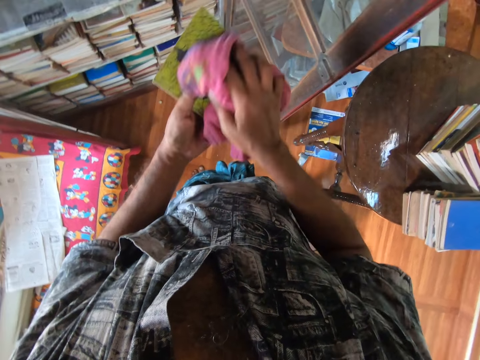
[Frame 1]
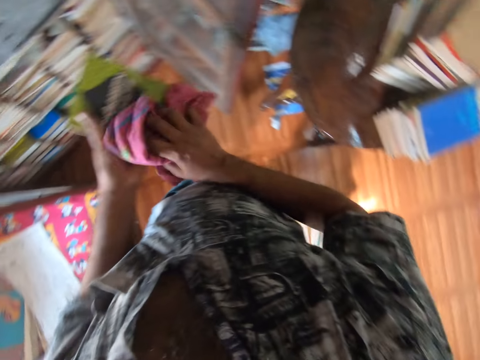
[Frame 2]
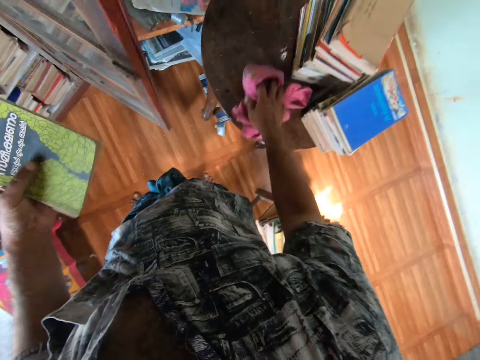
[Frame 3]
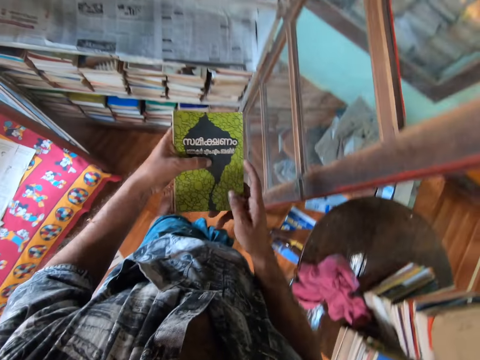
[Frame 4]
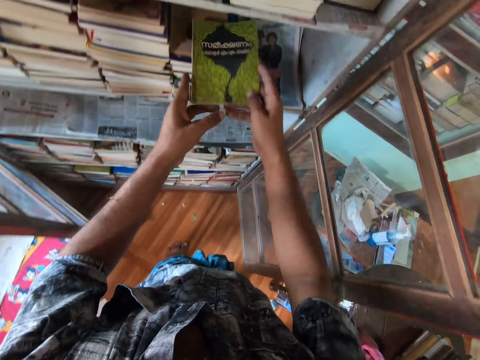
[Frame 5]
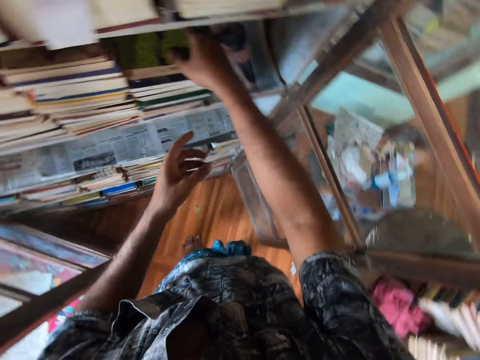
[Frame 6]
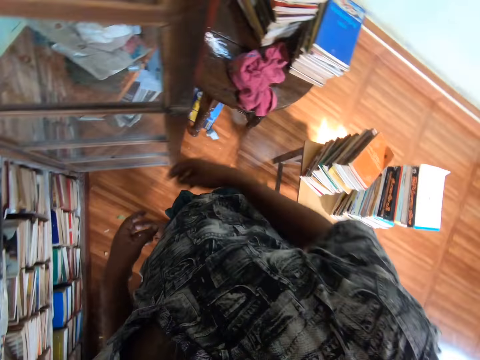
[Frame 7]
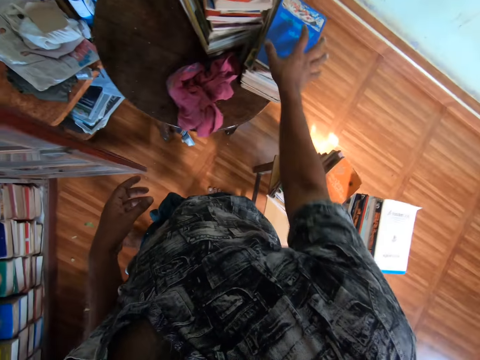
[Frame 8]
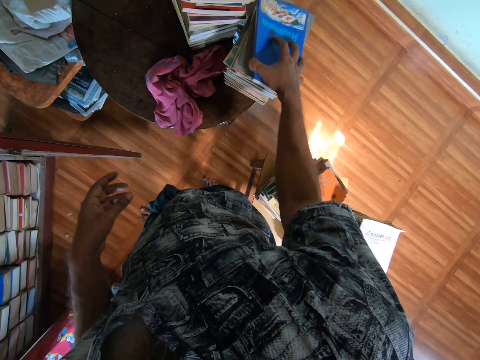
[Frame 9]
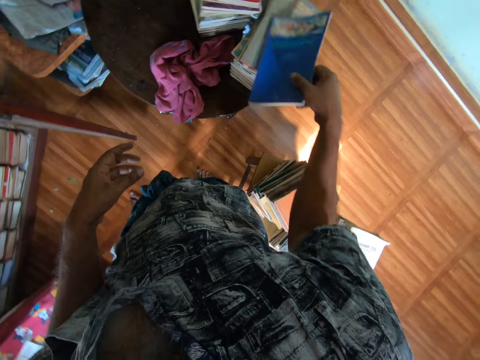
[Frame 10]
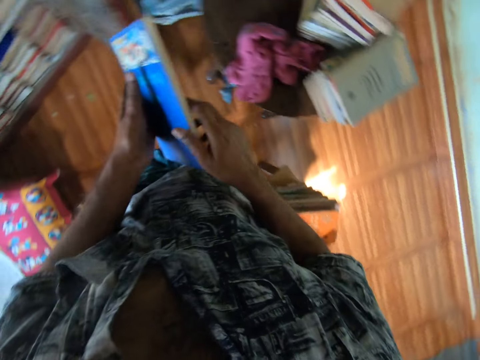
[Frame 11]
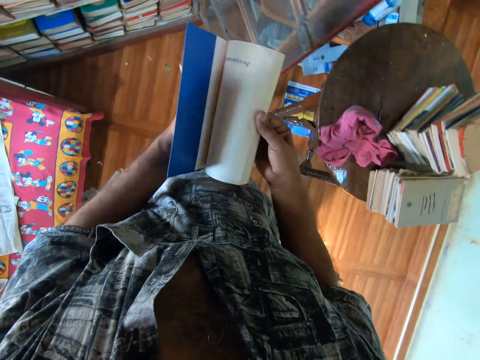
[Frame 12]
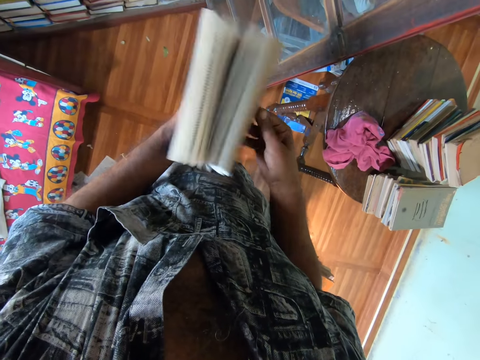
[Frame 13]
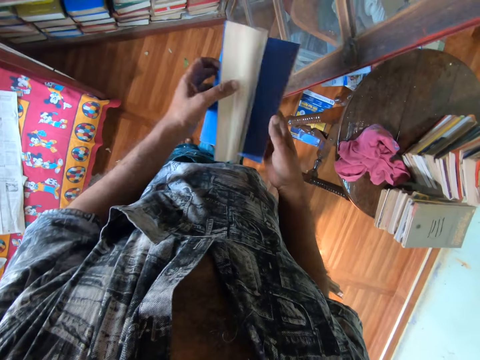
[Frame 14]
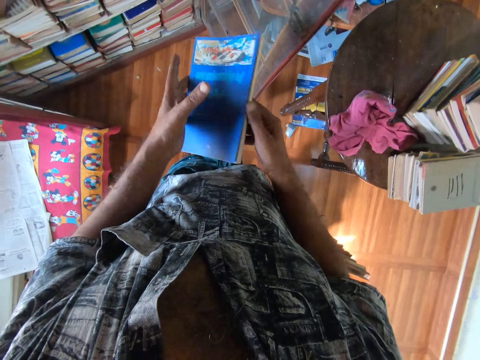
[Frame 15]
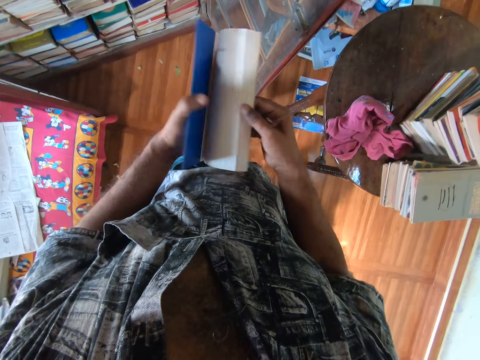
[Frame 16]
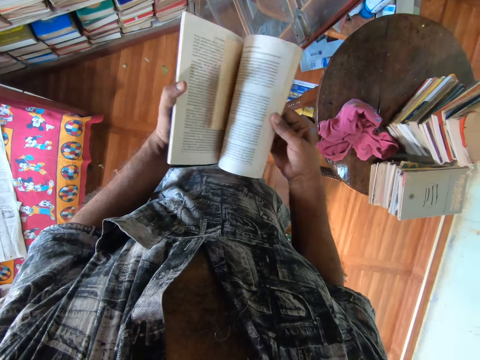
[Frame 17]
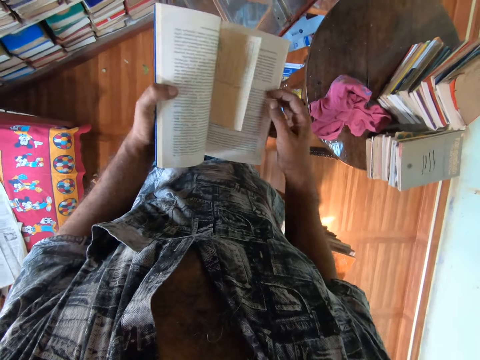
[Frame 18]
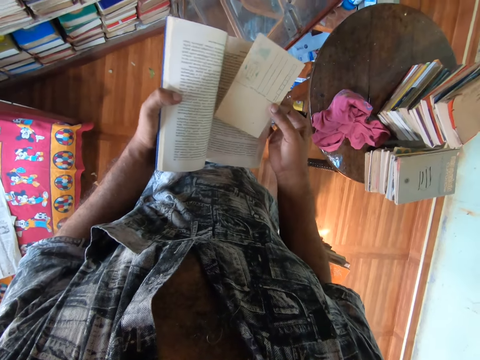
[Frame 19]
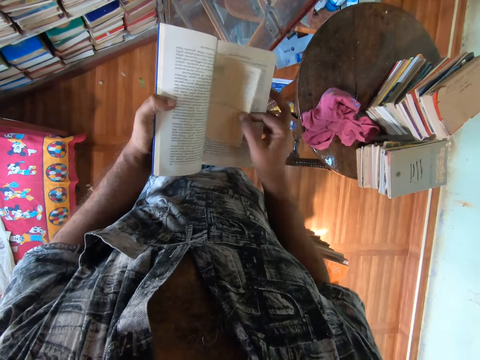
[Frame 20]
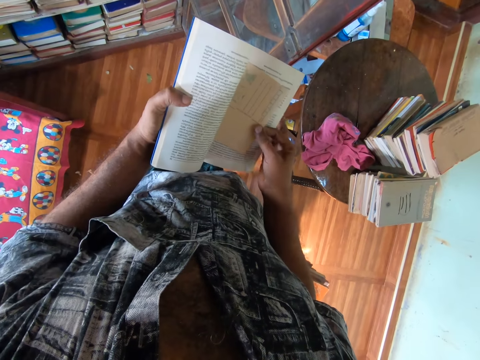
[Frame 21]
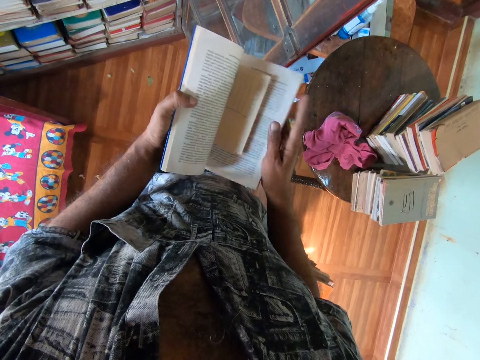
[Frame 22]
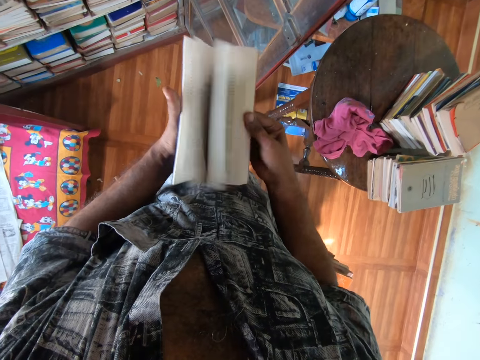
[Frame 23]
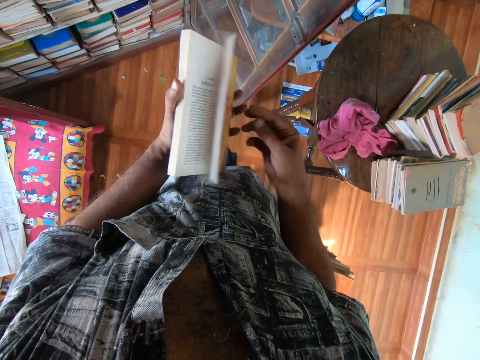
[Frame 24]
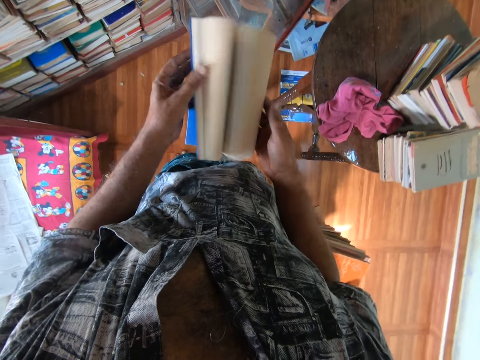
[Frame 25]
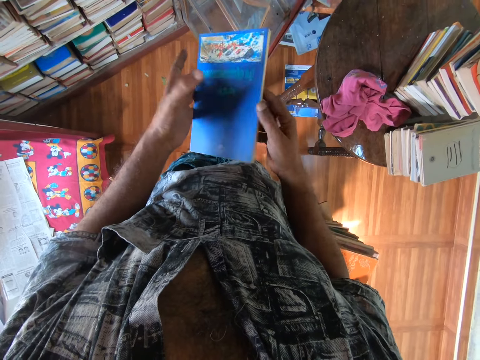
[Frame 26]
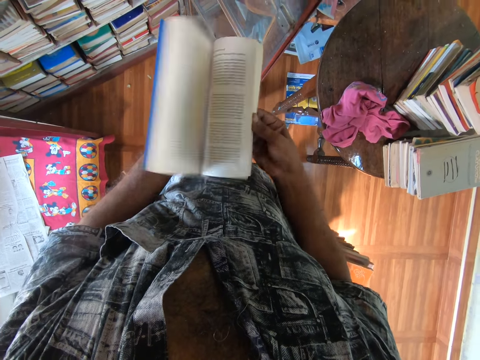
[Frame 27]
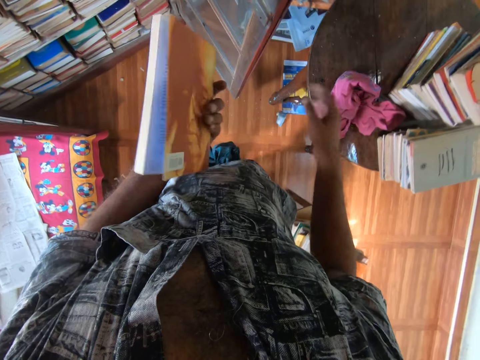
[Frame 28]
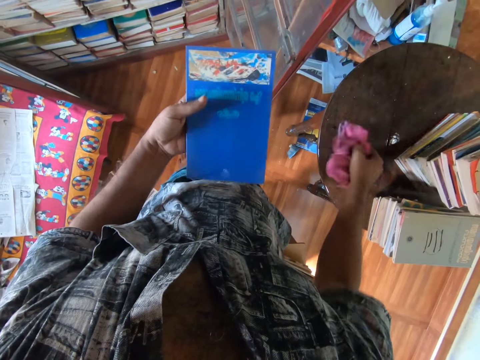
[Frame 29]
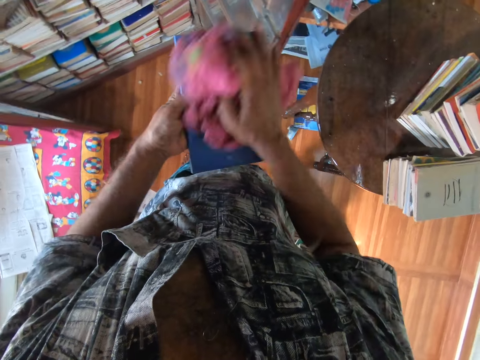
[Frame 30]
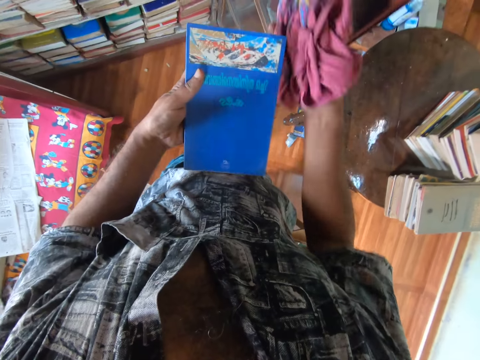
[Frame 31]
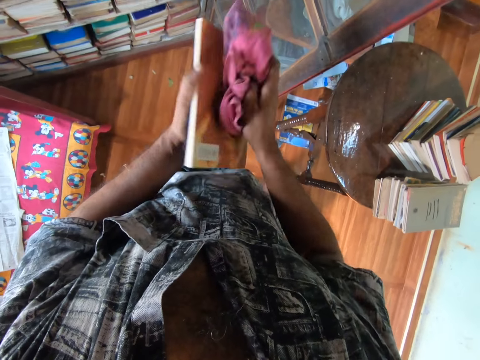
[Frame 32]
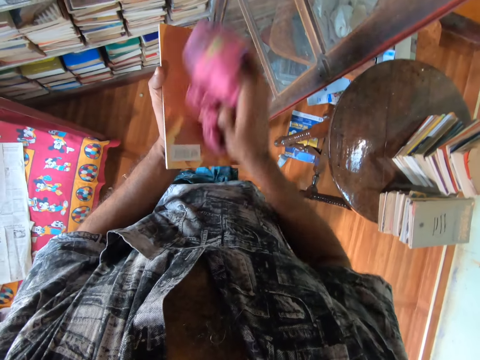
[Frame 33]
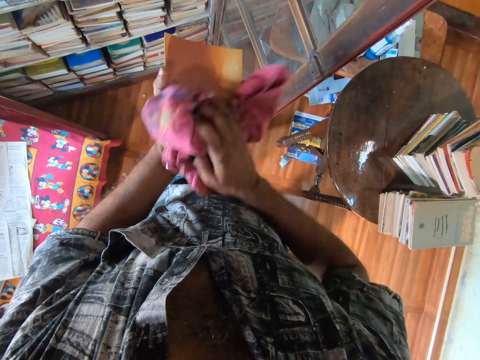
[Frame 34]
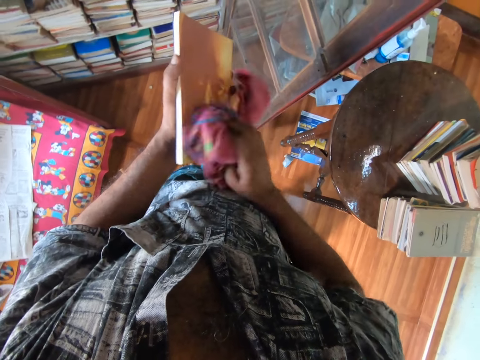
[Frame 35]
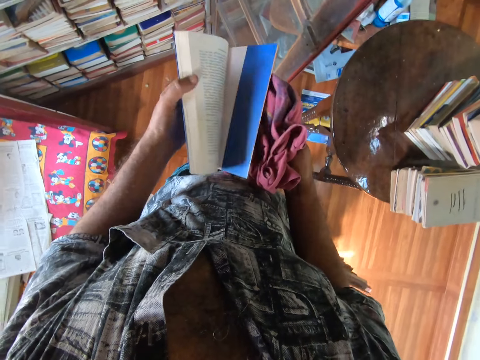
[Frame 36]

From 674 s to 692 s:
The camera wearer puts the piece of cloth on the table. They put the book on the shelf. They take the book on the pile of the books from the table. They open the book pages. They pick a card from inside the book. They open the book. They pick the piece of cloth from the table. They wipe the book with the piece of cloth.

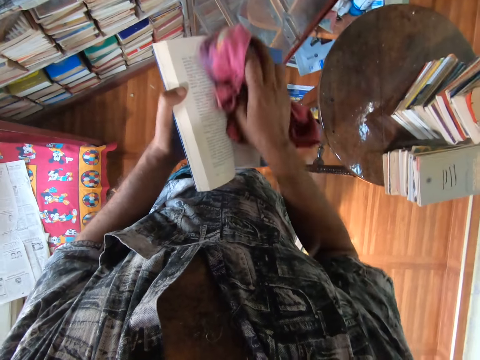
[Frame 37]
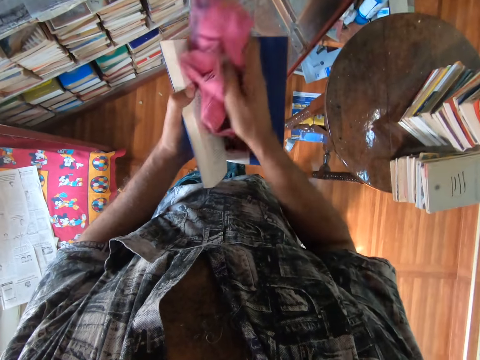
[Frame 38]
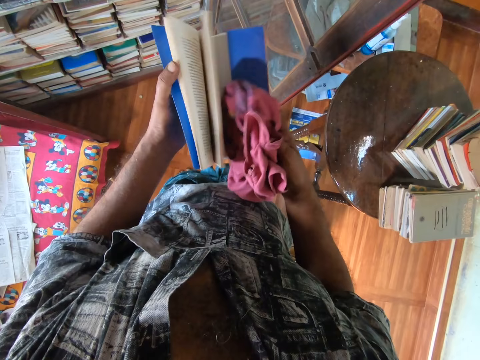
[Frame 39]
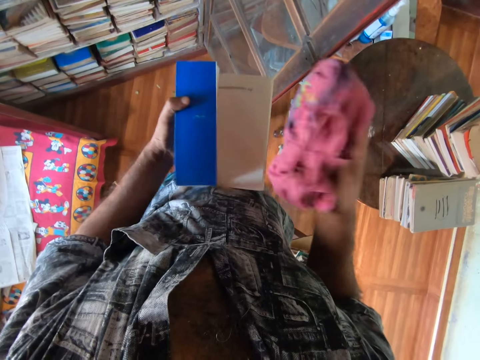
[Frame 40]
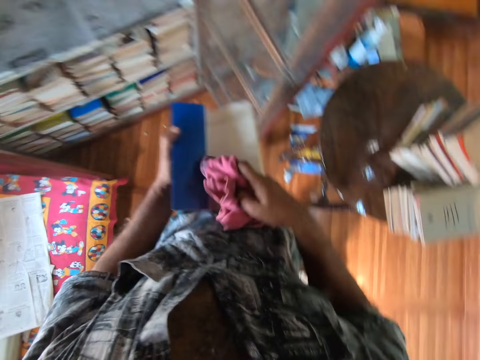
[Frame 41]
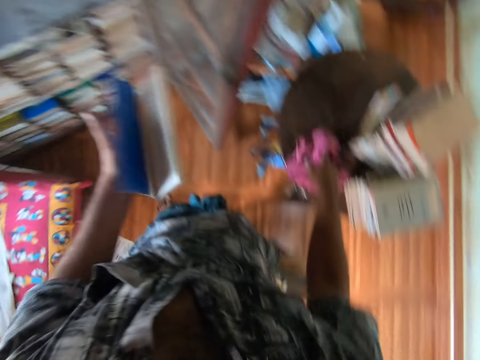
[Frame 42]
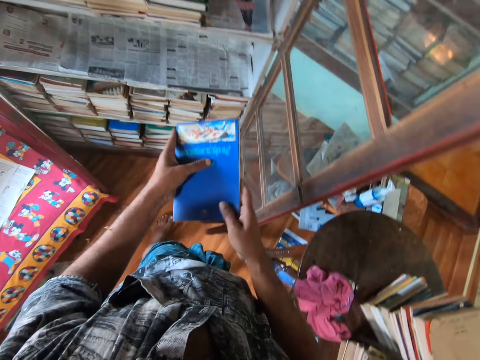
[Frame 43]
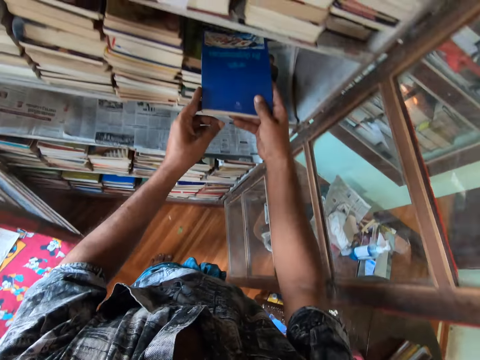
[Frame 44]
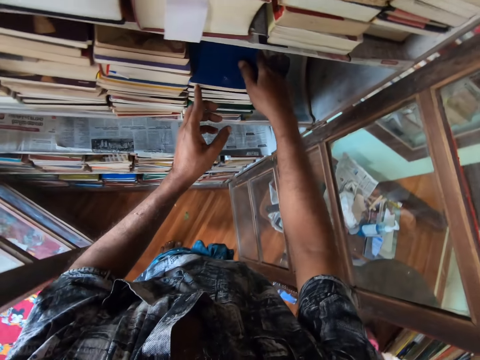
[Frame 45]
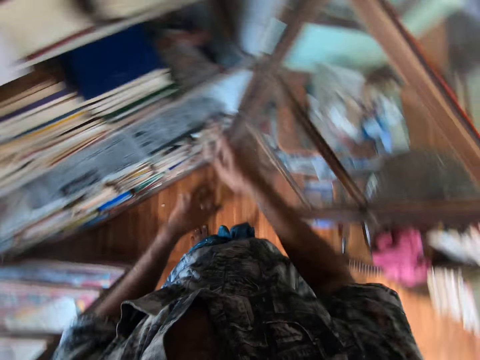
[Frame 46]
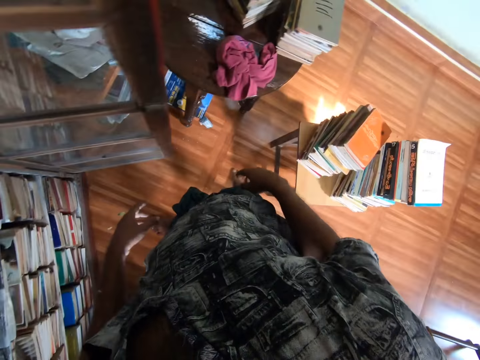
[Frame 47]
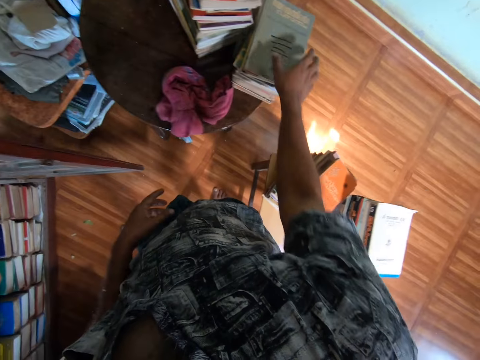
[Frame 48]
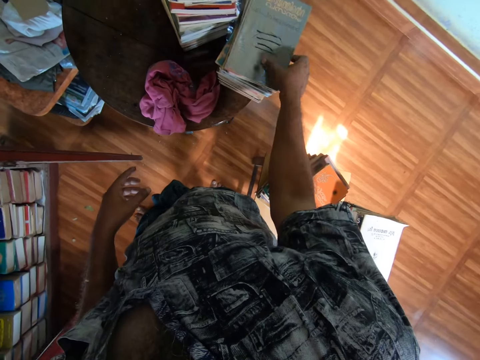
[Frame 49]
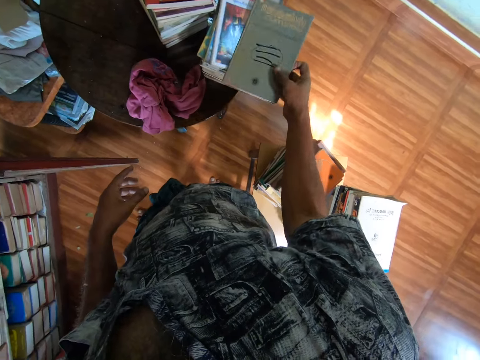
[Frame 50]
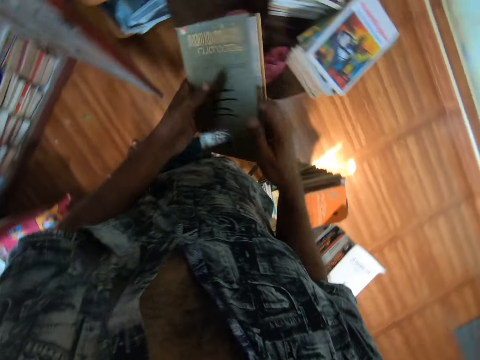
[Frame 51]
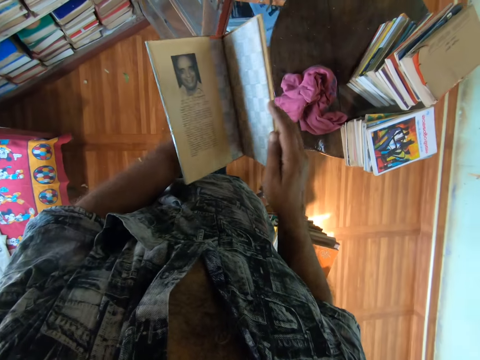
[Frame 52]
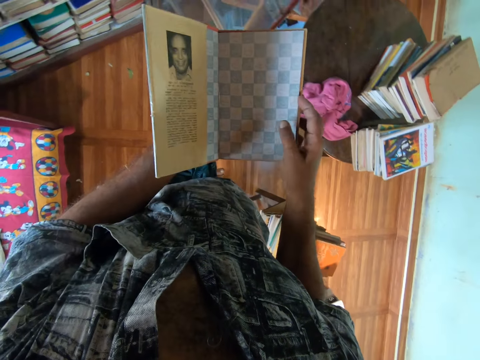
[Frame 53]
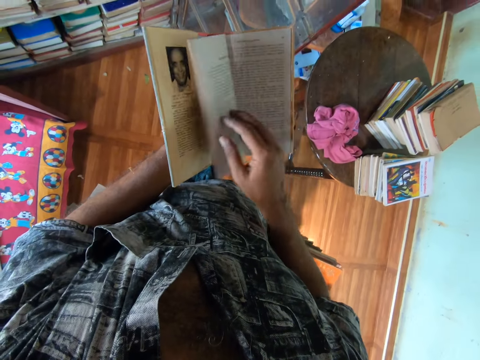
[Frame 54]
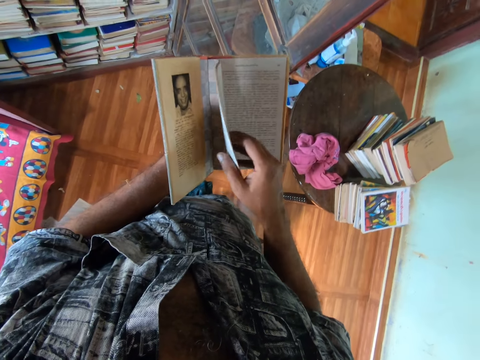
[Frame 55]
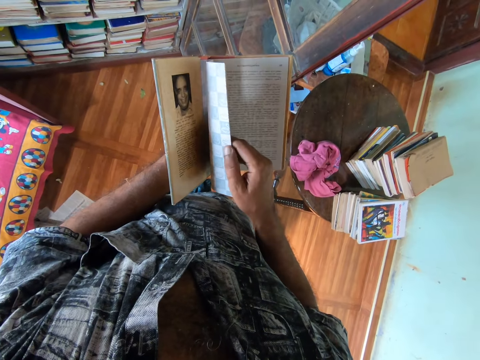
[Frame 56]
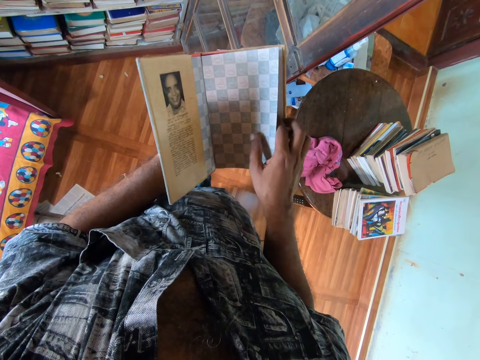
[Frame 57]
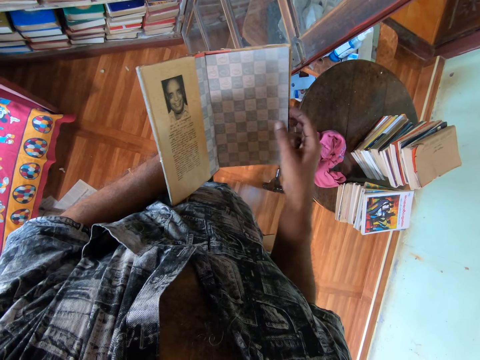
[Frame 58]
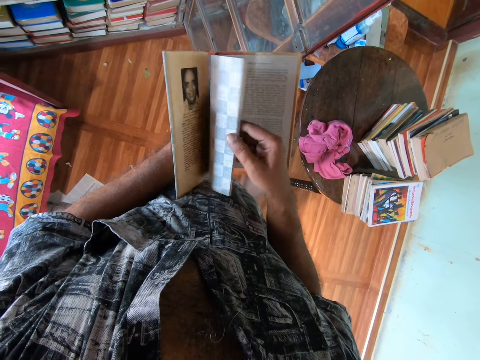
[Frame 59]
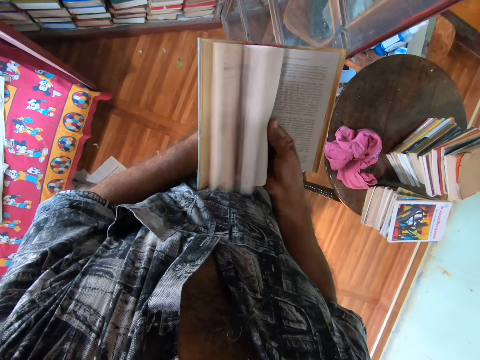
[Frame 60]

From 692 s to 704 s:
The camera wearer puts the piece of cloth on the table. They put the book on the shelf. They take the book on the pile of the books from the table. They open the book pages.
